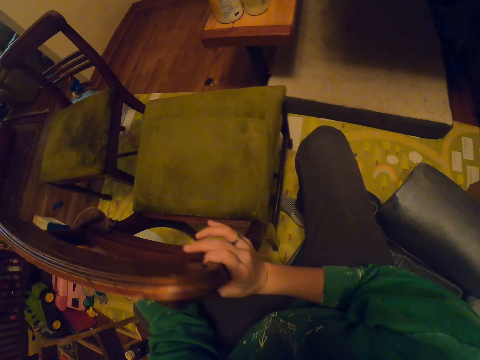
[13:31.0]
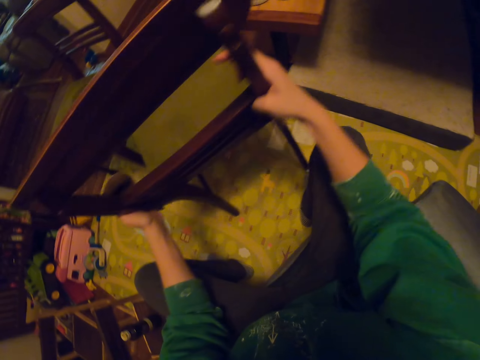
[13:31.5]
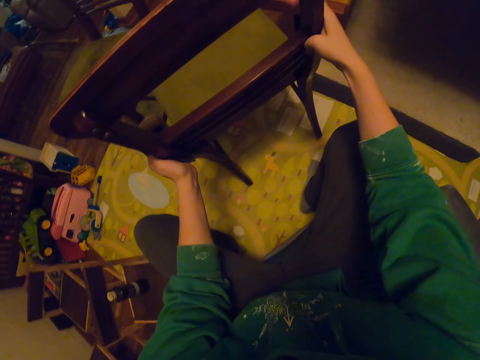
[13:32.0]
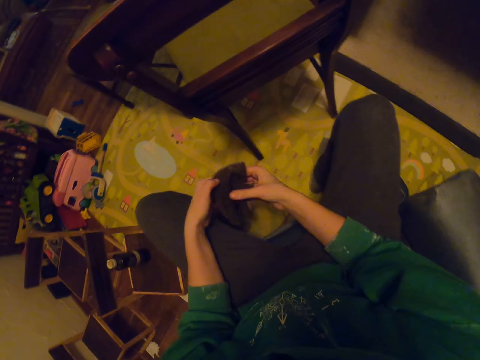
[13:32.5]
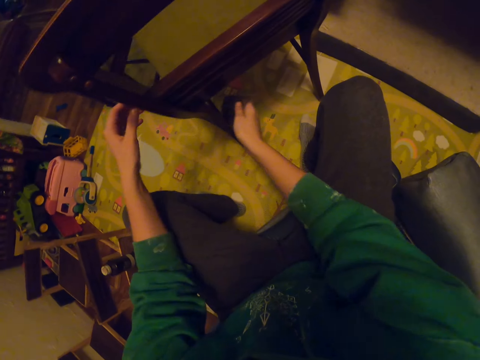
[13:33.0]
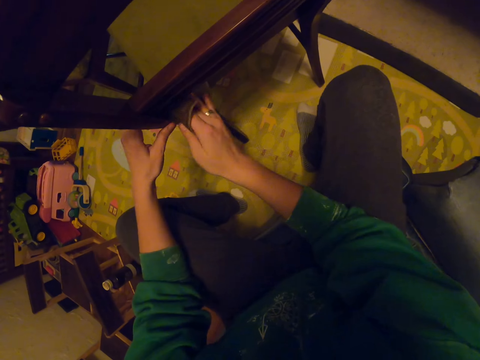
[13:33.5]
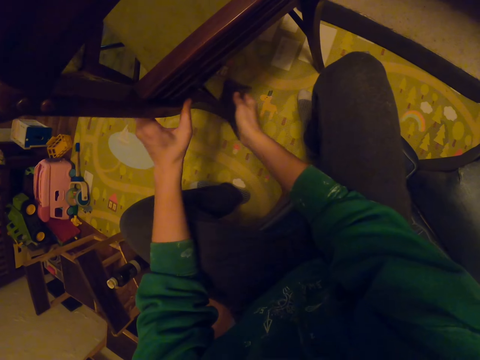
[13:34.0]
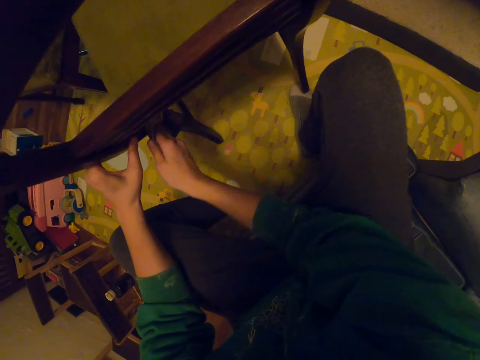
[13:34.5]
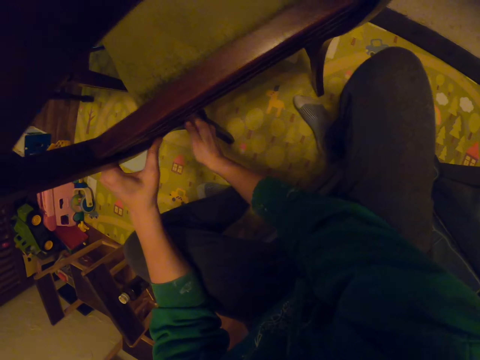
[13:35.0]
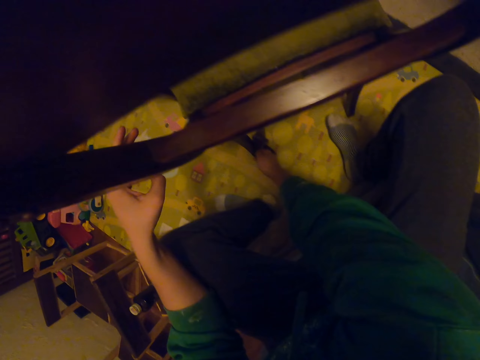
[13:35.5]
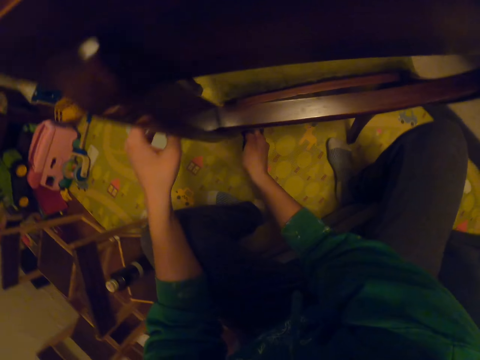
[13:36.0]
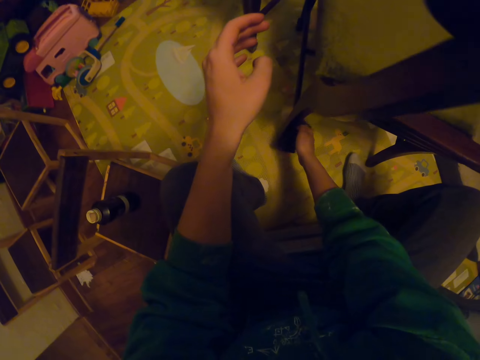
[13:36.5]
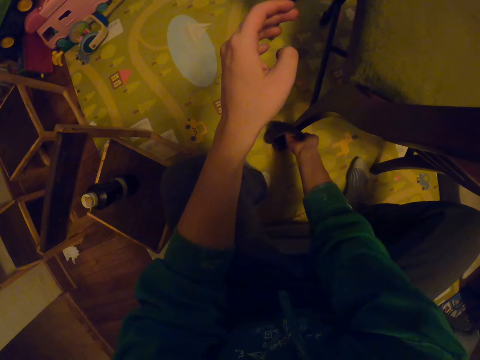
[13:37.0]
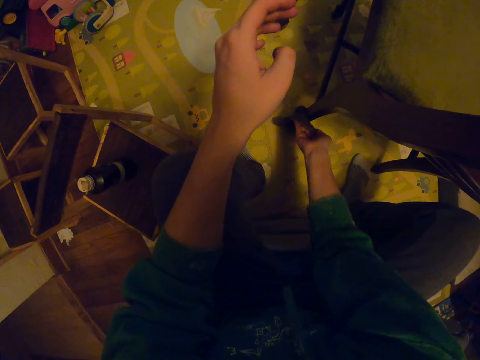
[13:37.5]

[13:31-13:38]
The camera wearer moves the chair from side to side.

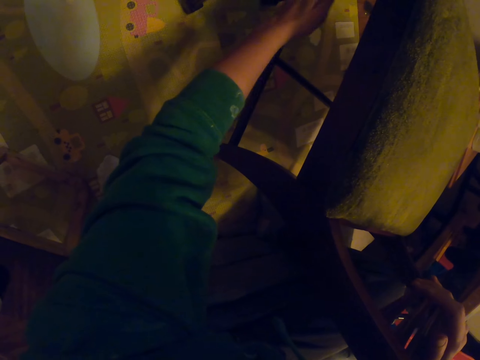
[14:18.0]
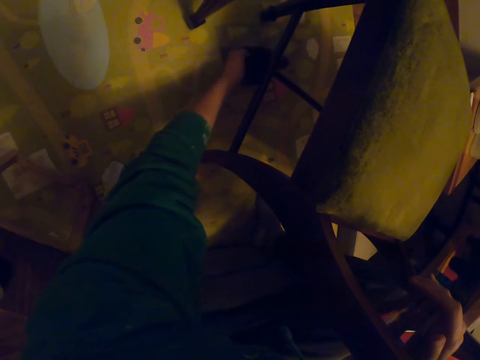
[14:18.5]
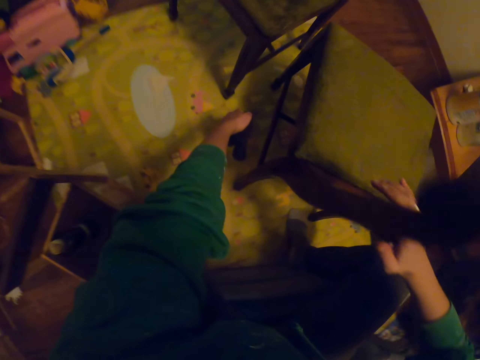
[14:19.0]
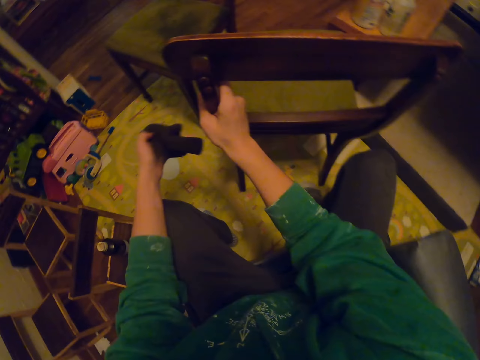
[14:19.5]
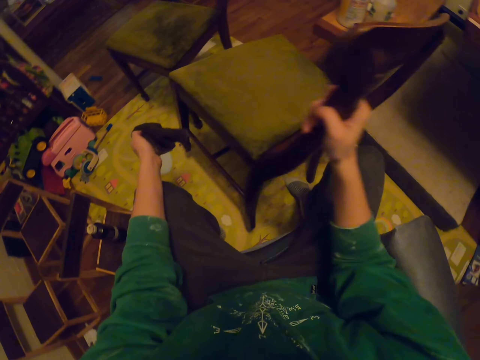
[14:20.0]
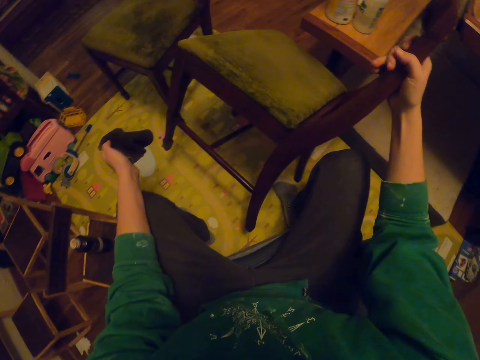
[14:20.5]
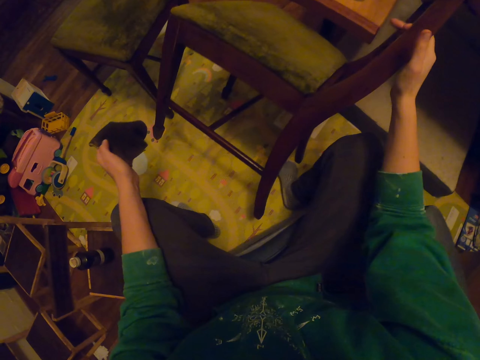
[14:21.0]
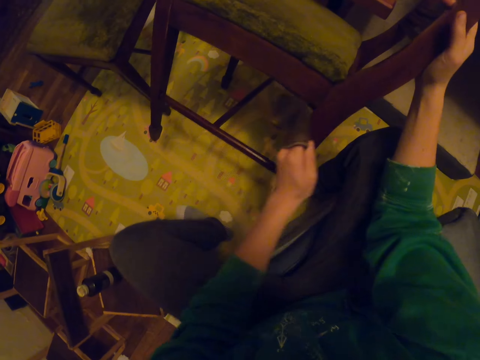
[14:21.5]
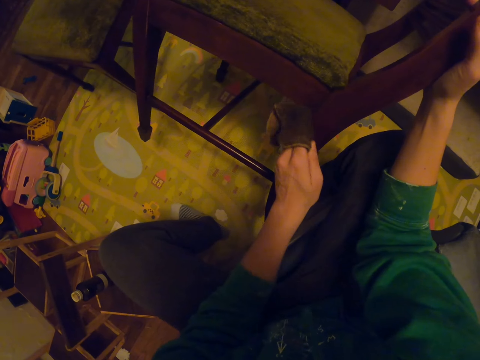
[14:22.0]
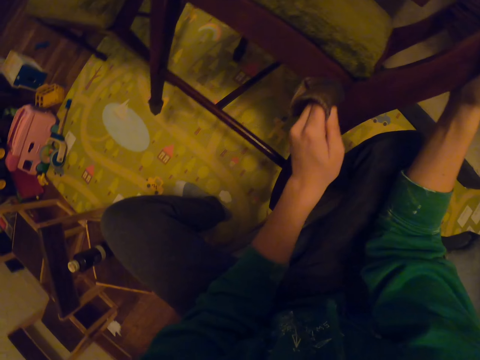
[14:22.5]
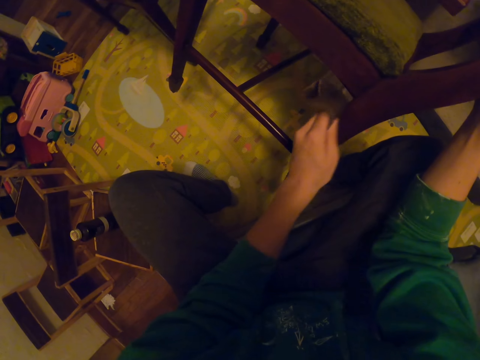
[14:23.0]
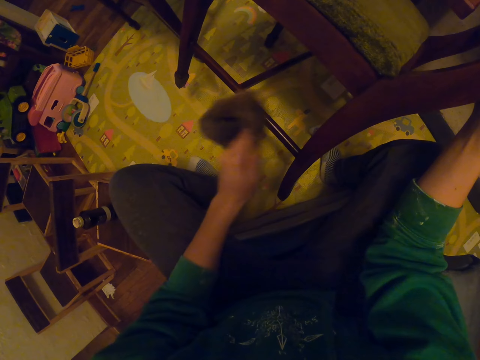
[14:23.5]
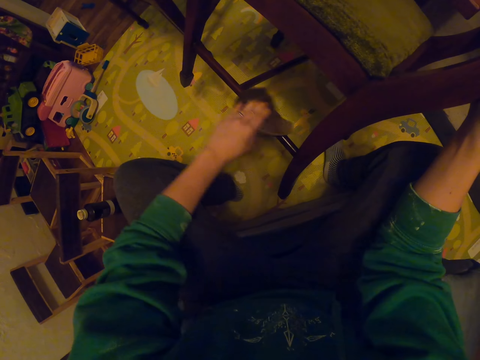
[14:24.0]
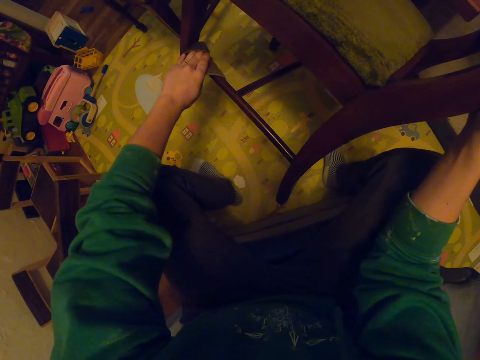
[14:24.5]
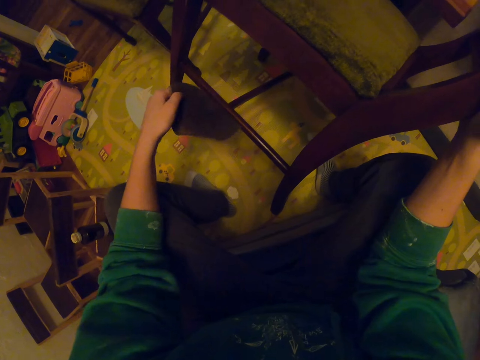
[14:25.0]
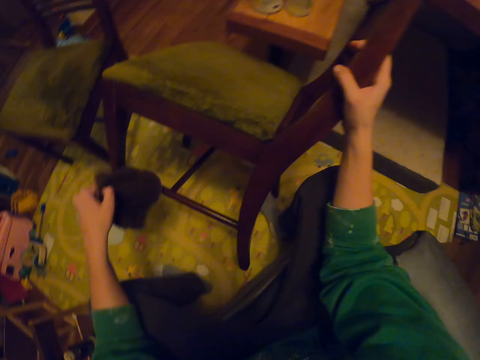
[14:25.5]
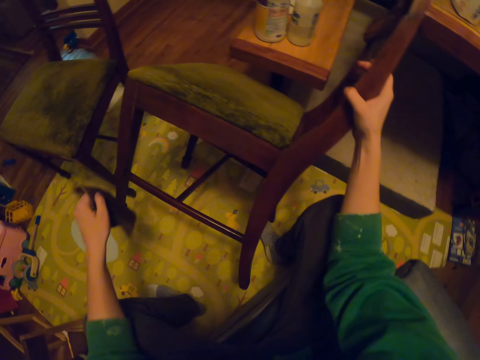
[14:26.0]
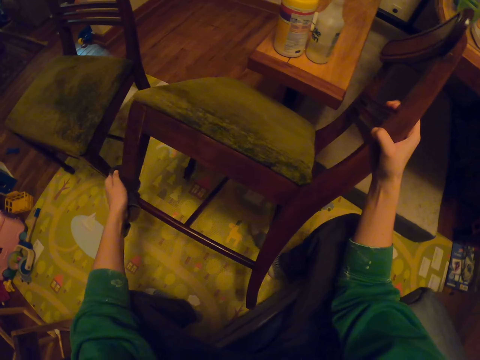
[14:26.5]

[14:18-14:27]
The camera wearer moves the chair. They turn the seat. They wipe the chair with a towel.

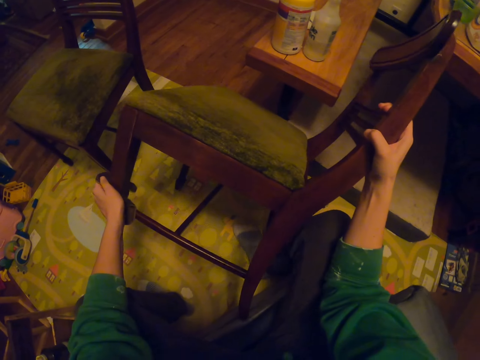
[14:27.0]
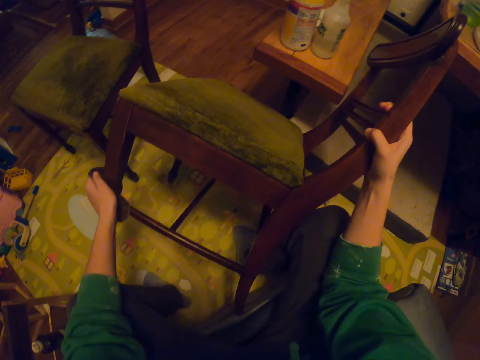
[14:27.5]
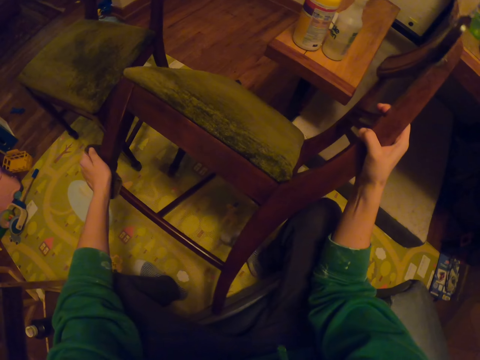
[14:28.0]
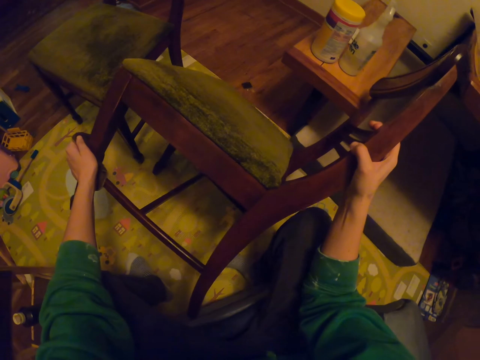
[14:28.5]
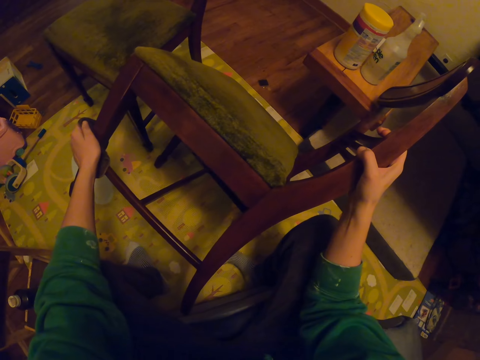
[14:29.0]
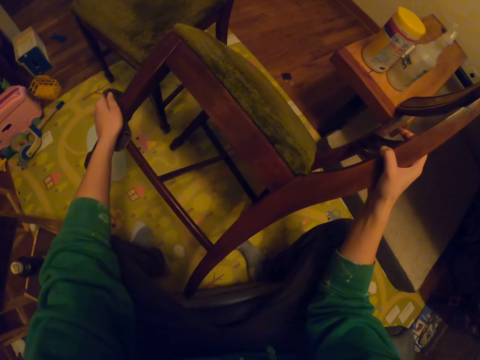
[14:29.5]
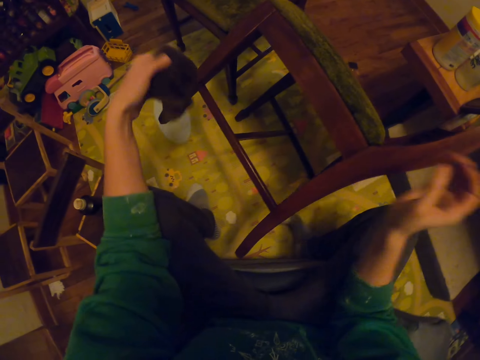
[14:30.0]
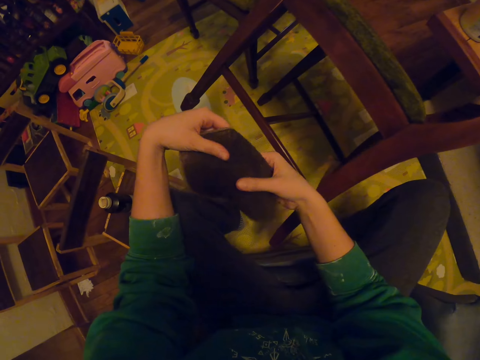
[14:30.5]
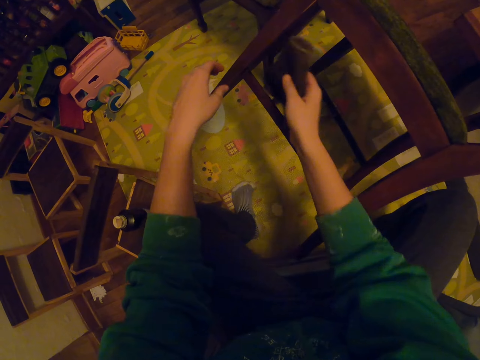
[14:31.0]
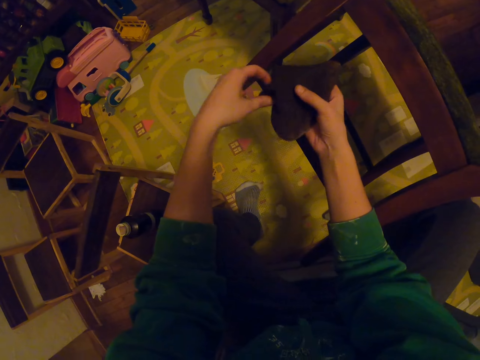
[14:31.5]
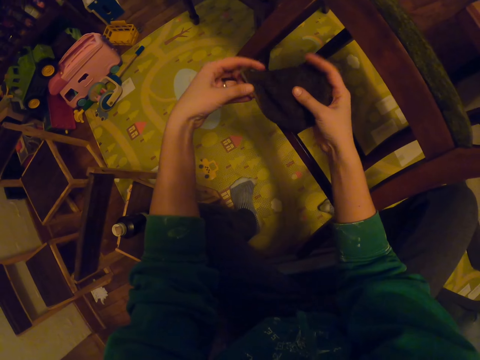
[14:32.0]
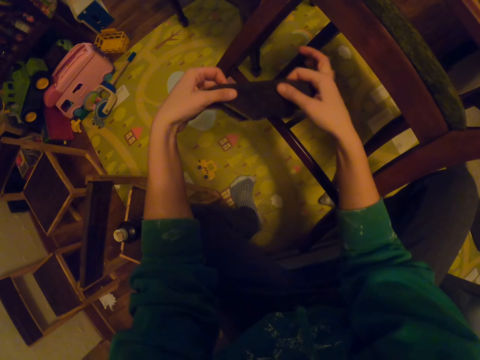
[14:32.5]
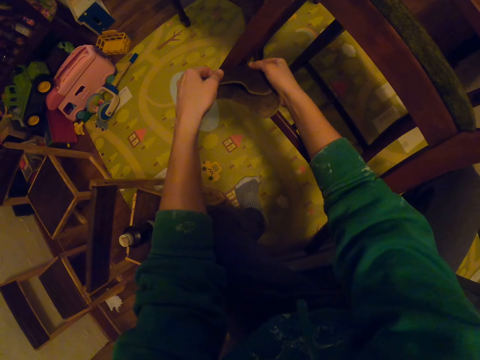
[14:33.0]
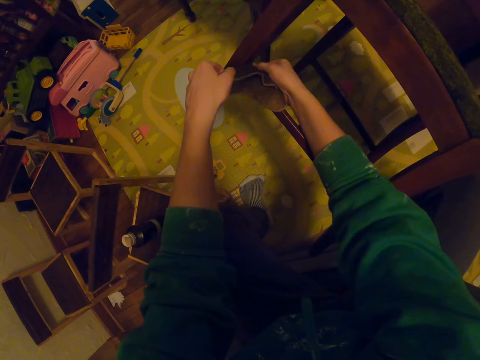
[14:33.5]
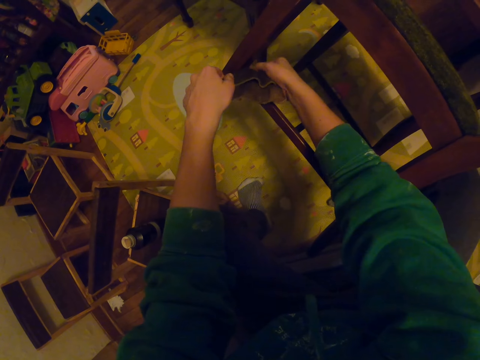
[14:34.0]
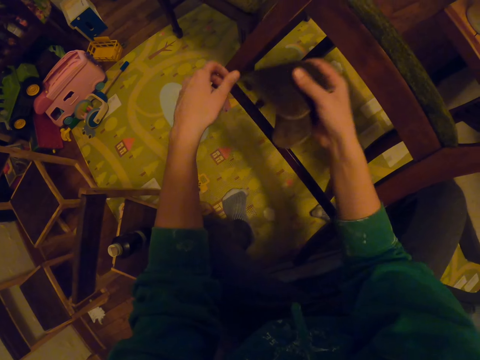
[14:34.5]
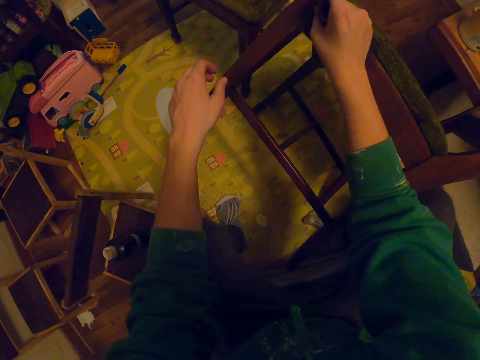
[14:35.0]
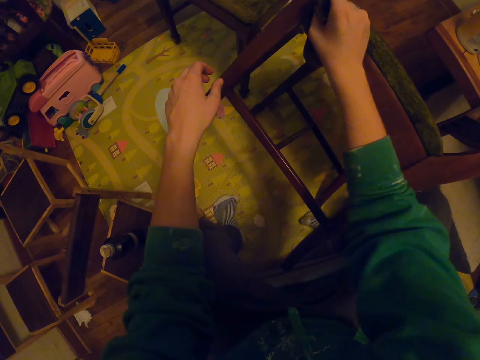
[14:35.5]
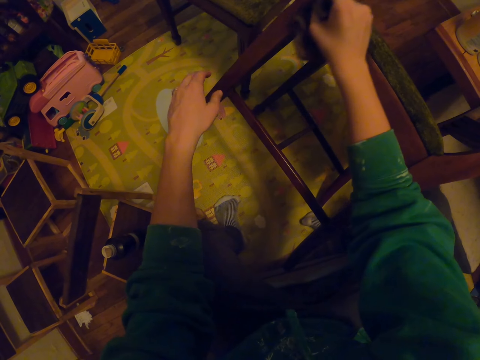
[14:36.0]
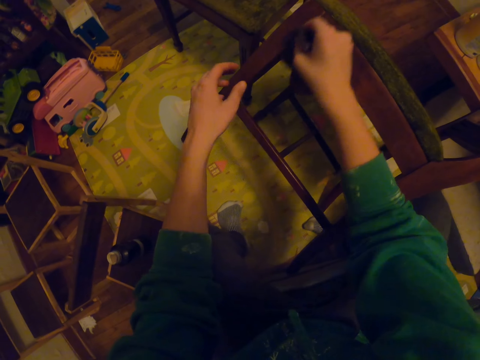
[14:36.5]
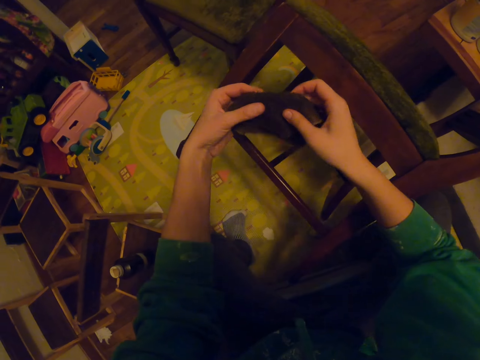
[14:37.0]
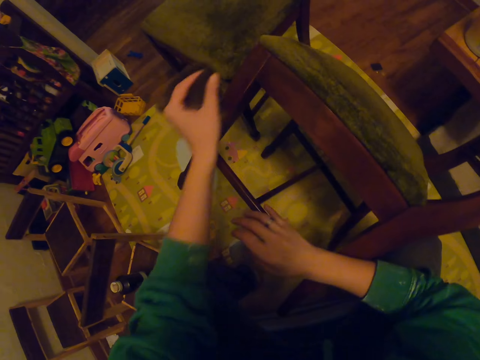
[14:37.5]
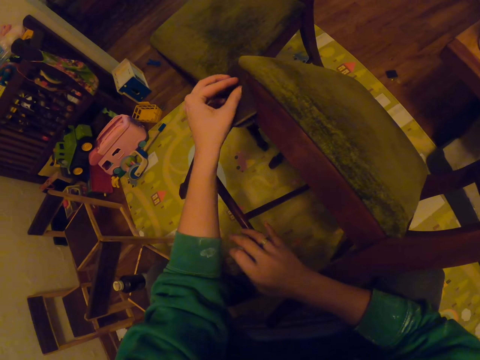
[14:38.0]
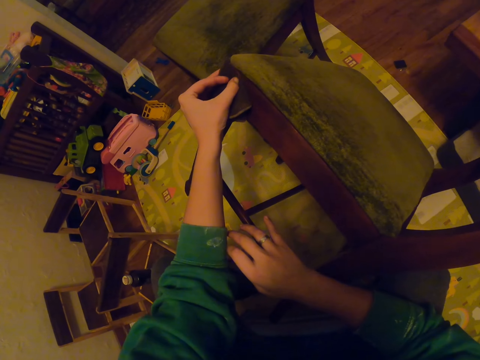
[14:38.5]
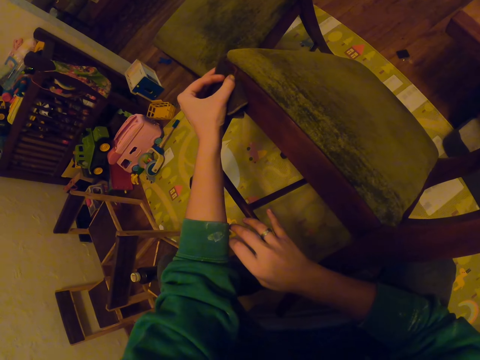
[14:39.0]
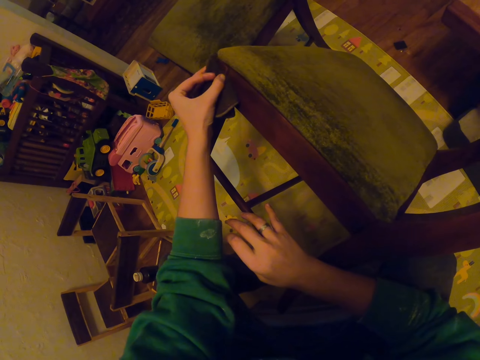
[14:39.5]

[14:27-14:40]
The camera wearer lifts the seat. They fold a towel. They wipe the chair with the towel.
